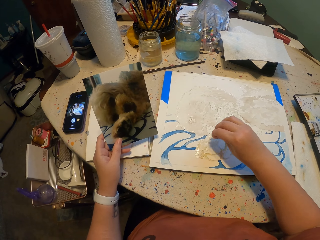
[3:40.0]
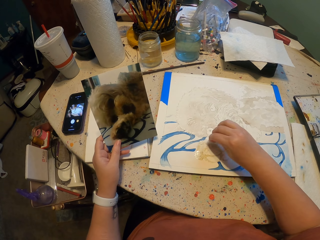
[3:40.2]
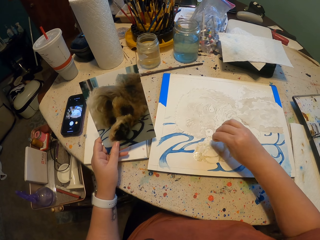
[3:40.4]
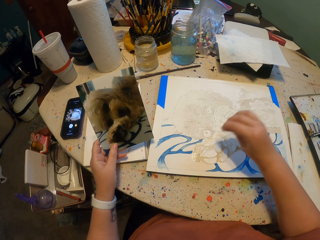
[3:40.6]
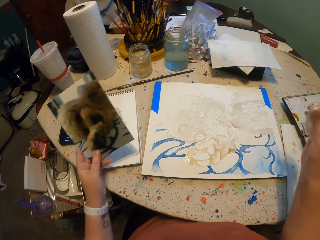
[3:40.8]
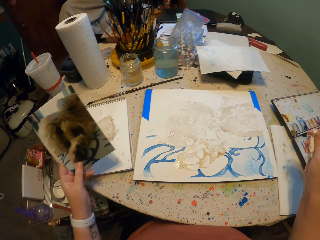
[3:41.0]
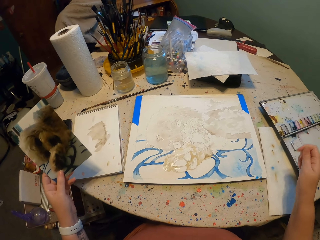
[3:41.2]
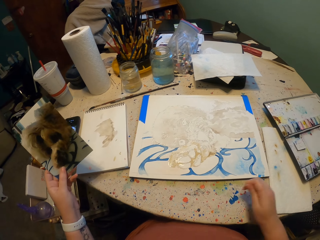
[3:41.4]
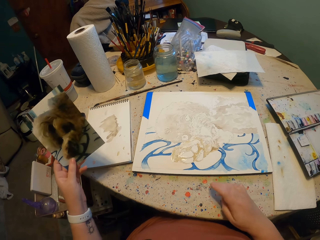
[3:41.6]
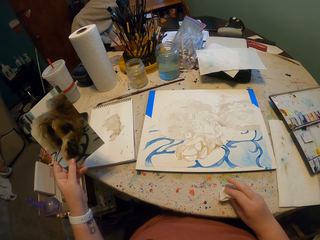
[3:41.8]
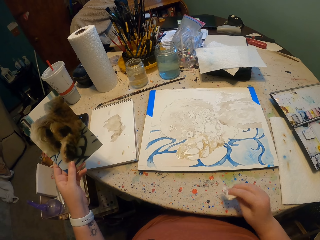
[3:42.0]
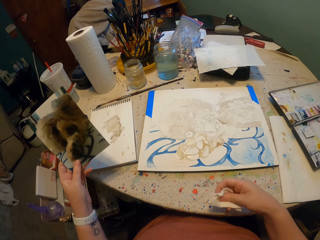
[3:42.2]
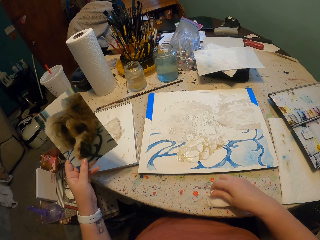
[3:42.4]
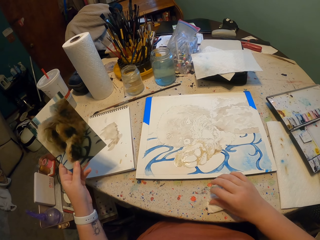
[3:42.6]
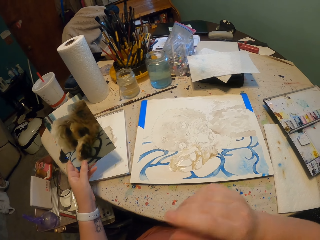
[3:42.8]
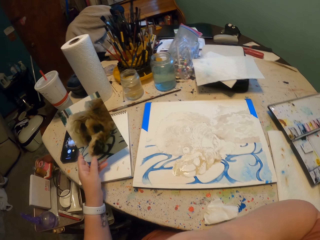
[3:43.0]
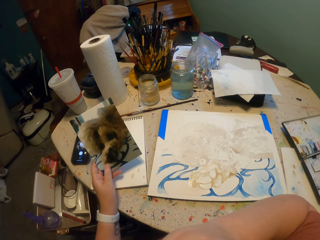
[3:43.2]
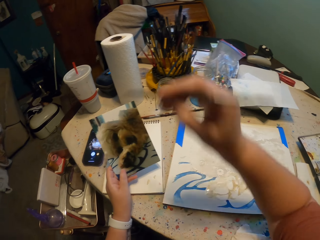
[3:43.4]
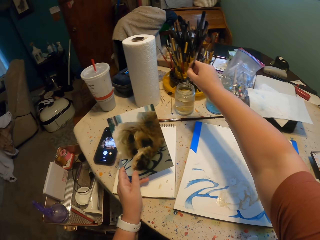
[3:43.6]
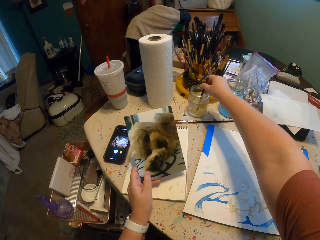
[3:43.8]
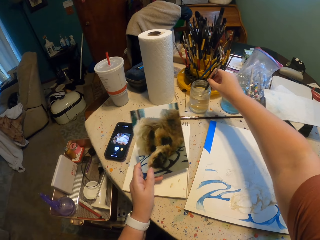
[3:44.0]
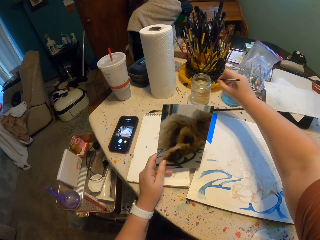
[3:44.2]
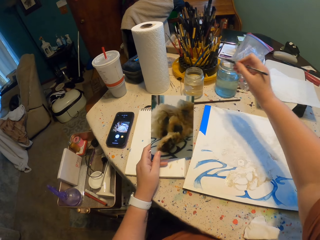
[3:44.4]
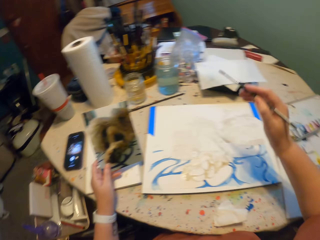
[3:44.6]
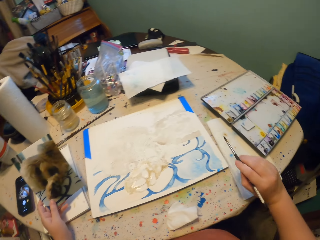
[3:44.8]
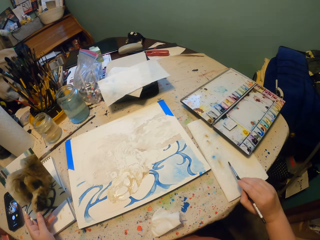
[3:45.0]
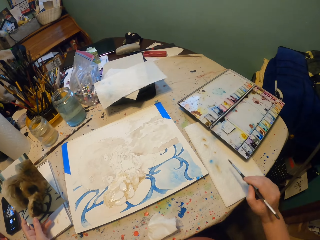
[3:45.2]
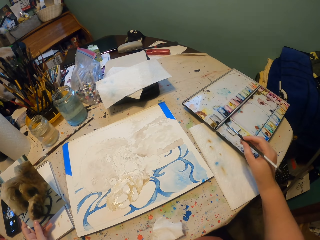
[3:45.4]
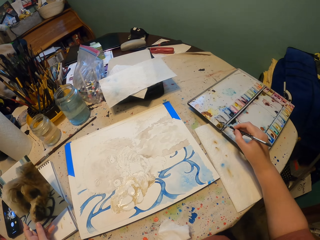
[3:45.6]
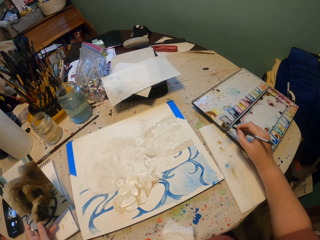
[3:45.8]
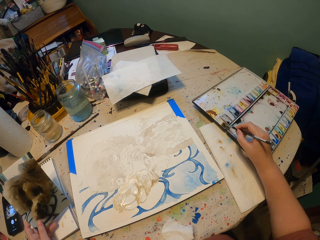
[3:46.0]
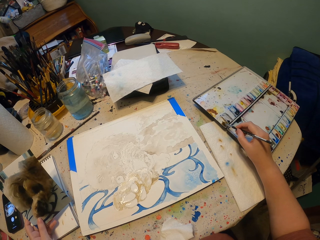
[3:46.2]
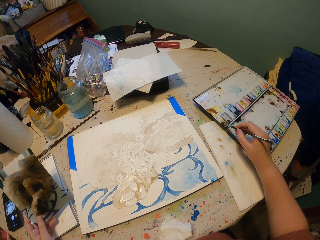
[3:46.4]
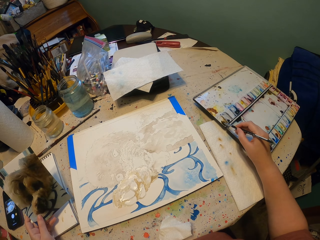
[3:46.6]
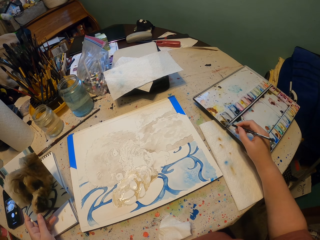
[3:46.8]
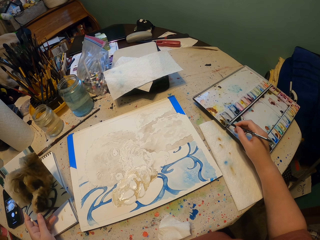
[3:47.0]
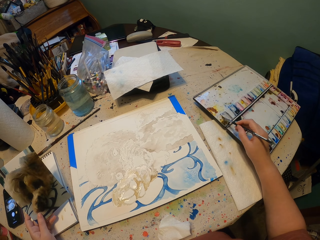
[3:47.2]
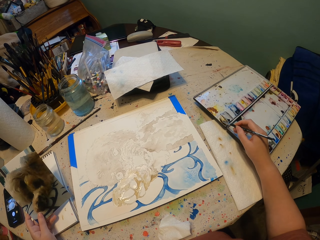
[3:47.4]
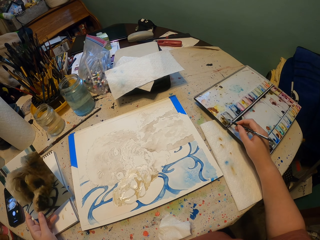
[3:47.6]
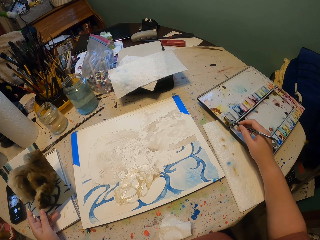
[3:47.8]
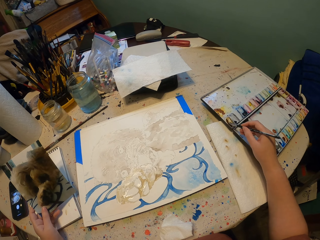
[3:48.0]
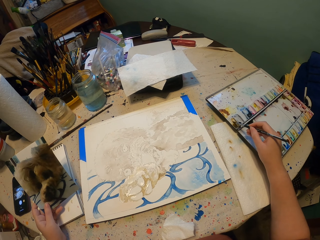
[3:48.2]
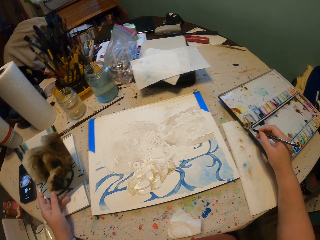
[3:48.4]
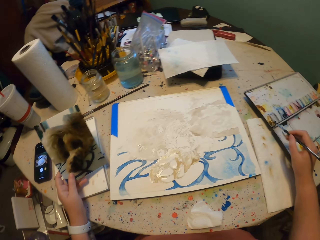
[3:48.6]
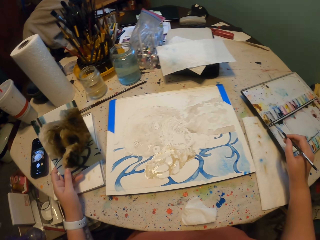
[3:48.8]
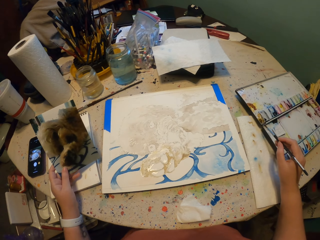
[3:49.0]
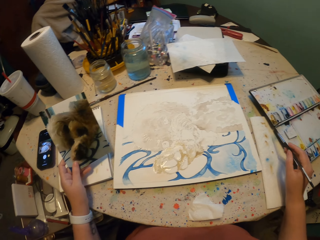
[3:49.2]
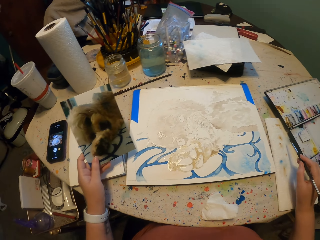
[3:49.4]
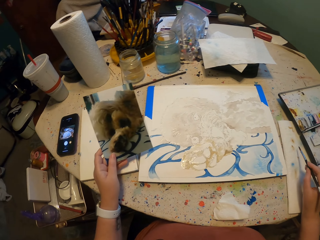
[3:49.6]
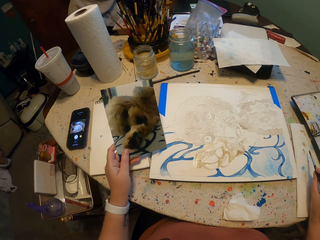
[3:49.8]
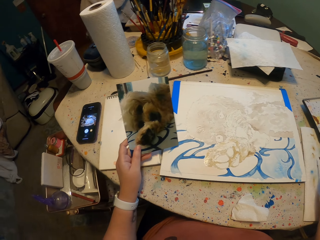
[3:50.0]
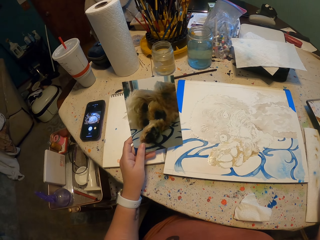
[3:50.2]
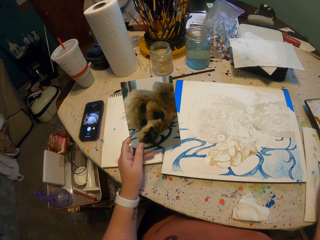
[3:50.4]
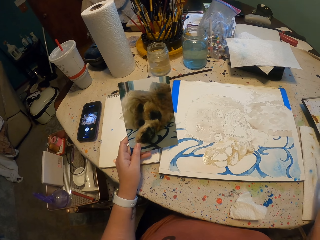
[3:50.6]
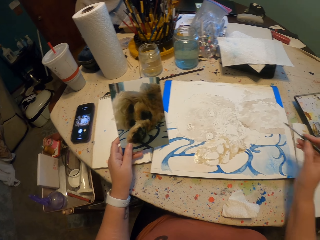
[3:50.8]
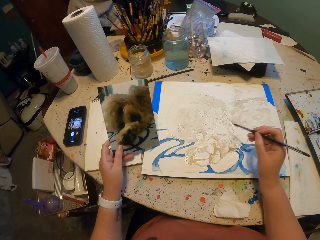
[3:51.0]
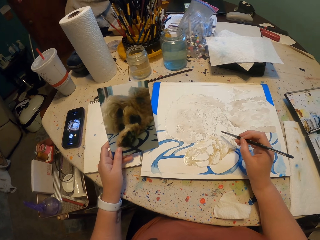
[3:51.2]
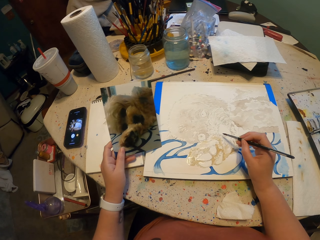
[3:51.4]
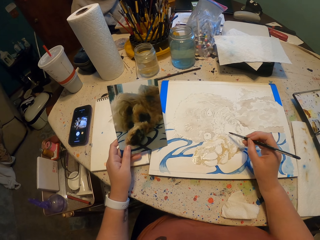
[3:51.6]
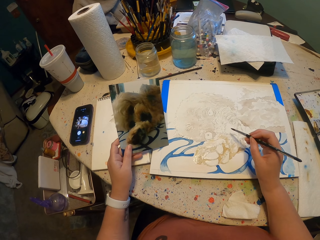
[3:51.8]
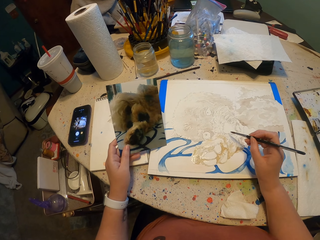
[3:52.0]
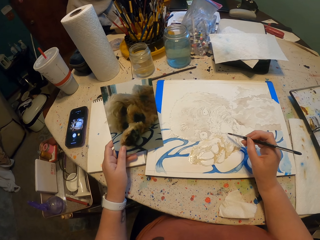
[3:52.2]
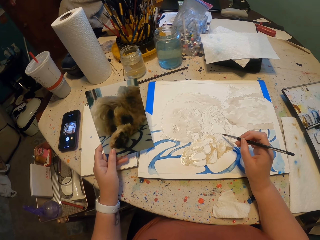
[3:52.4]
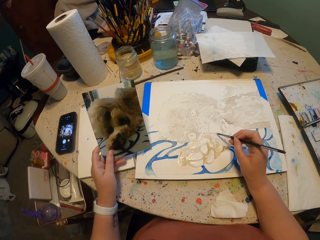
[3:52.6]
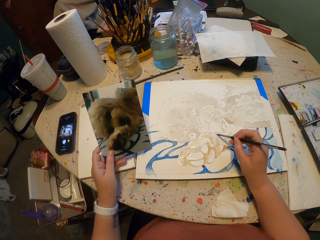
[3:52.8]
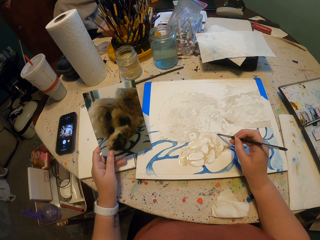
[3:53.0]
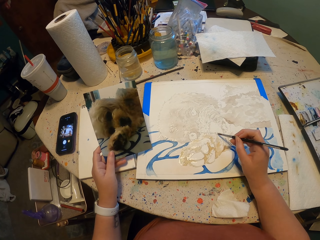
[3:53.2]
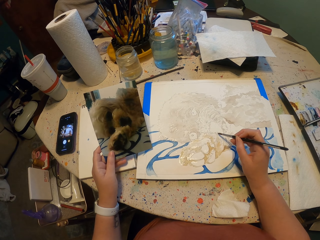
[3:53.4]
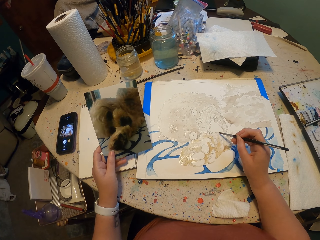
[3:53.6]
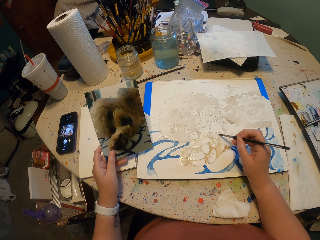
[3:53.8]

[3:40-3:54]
The camera wearer wipes the painting. He taps the piece of paper. He lifts the tissue. He puts the tissue down. He touches his face. He dips the brush in water. He wipes the brush on paper. He takes the paint on the paint palette. He lifts the brush. He looks at the drawing on the piece of paper. He paints the painting.

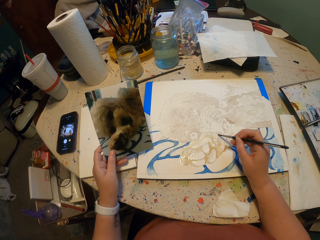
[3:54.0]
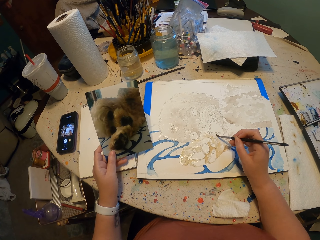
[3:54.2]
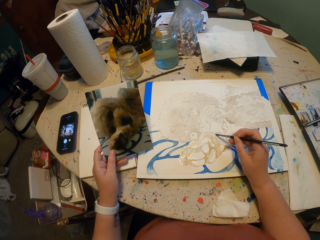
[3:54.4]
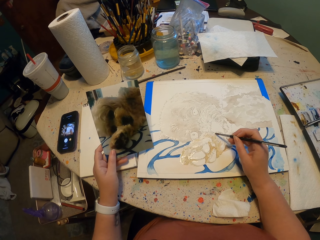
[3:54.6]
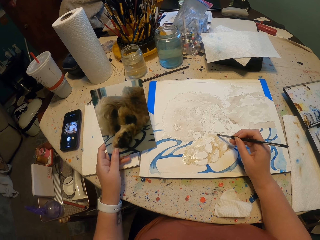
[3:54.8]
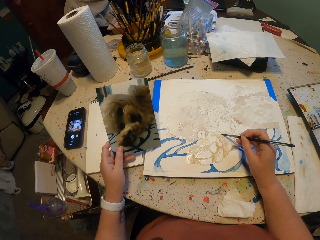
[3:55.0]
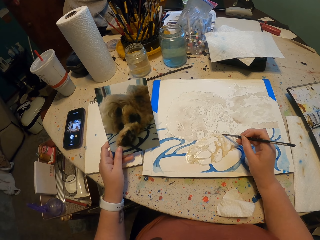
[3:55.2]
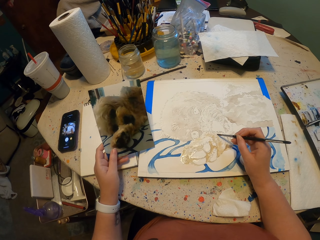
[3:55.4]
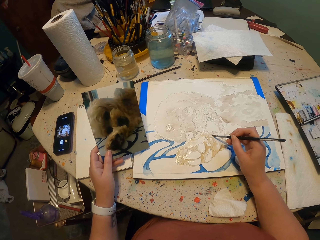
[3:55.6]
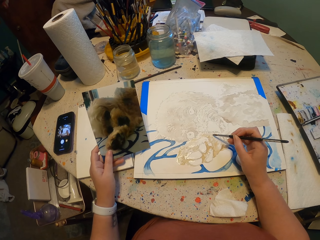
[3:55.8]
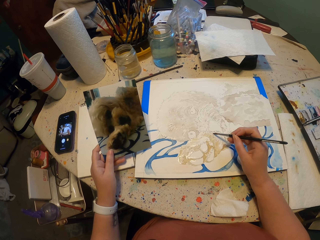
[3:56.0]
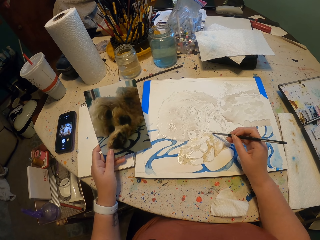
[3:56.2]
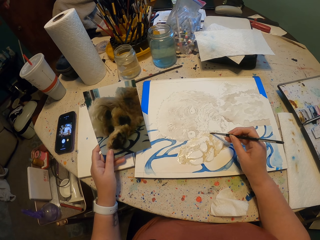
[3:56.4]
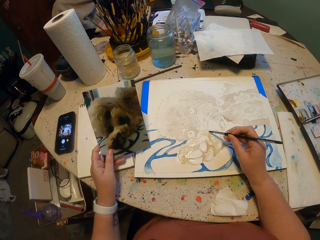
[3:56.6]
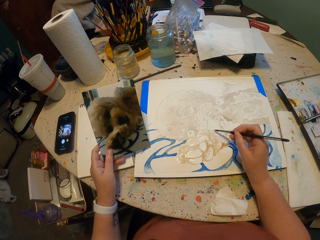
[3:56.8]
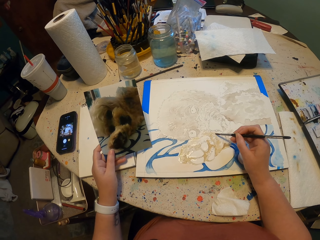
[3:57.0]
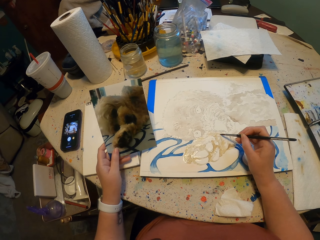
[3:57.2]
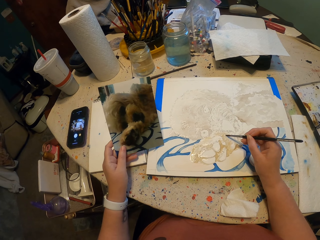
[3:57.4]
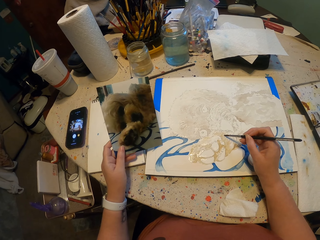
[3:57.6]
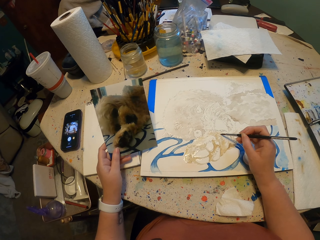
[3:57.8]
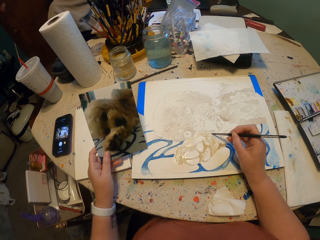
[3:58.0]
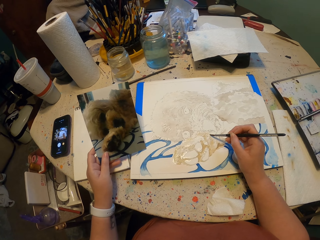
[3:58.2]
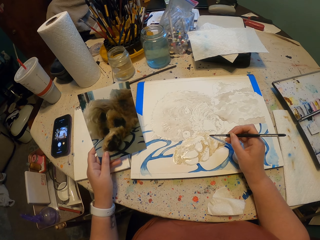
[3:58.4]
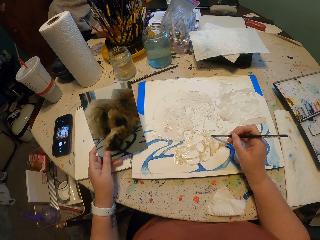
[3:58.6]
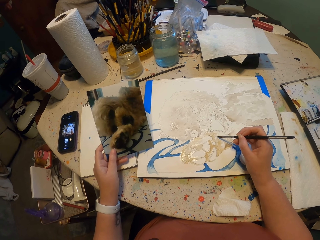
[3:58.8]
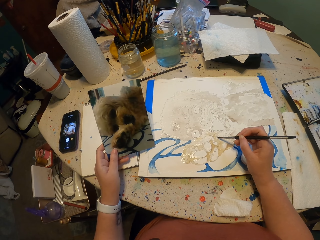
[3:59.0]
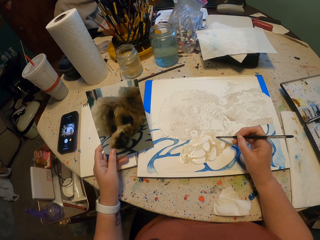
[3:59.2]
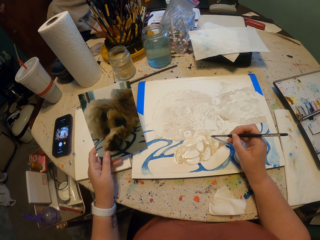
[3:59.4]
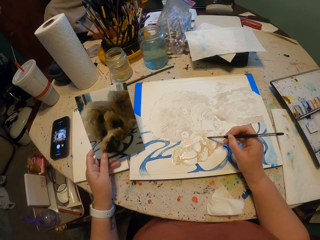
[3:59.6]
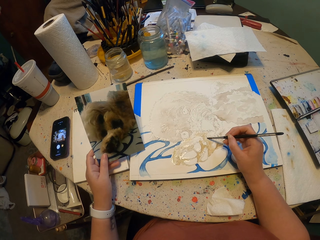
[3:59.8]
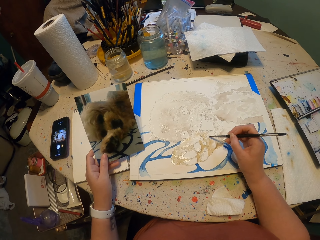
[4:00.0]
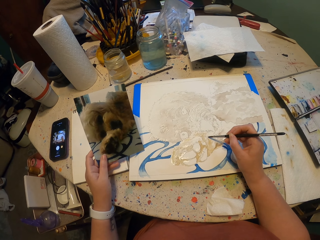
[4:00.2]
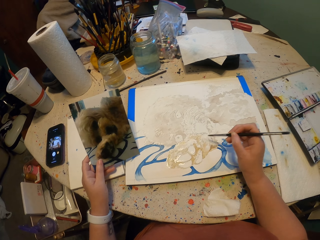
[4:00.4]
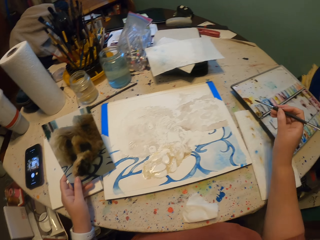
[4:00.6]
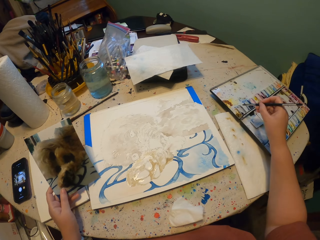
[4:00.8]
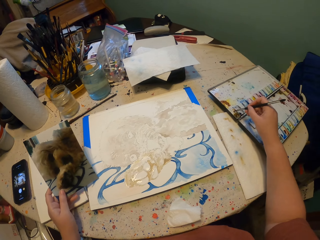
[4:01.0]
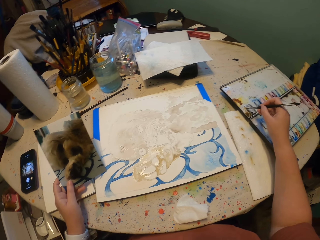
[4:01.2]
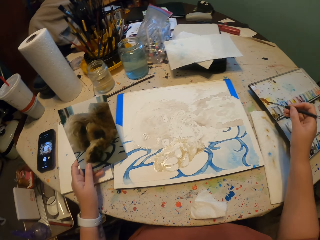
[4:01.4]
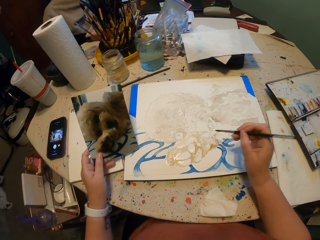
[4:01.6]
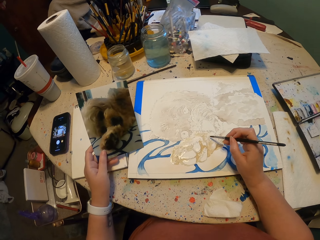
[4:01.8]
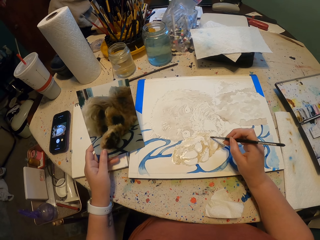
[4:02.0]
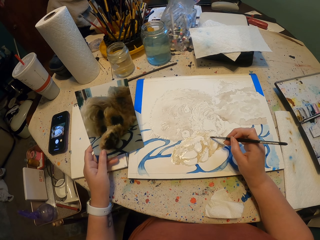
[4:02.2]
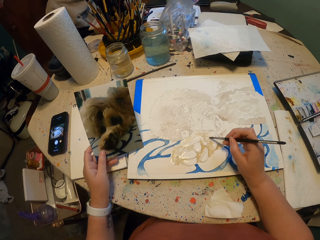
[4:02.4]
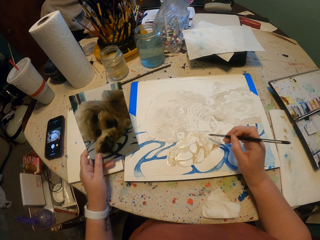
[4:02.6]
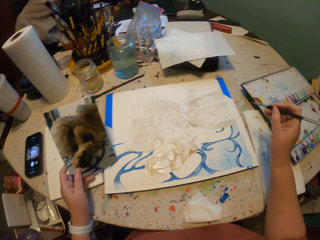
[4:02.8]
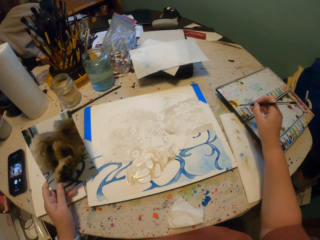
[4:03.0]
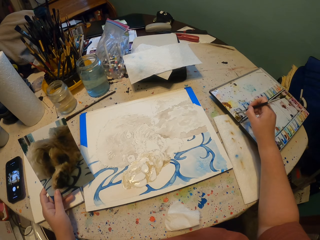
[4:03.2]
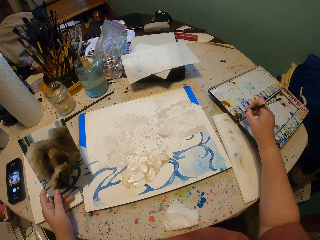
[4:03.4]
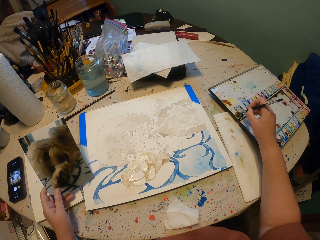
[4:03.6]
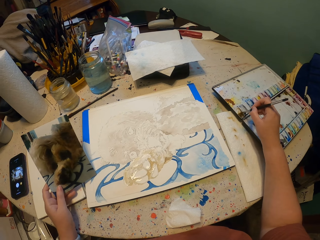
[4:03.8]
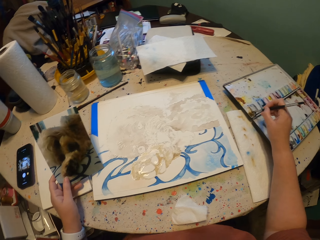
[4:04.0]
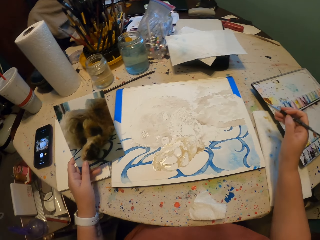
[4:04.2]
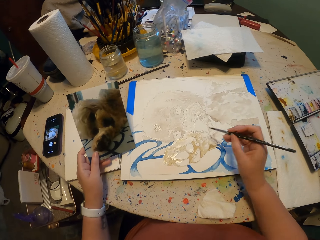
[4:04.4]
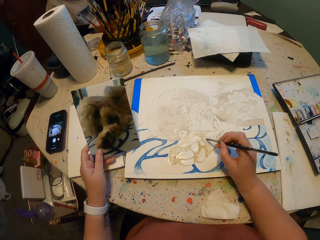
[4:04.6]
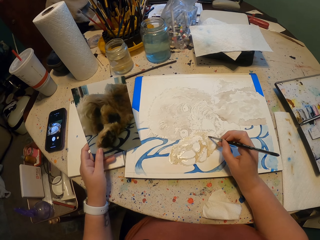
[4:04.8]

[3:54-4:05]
The camera wearer takes the paint on the paint palette. They paint the painting.
